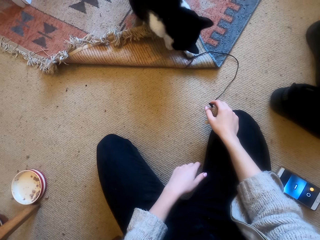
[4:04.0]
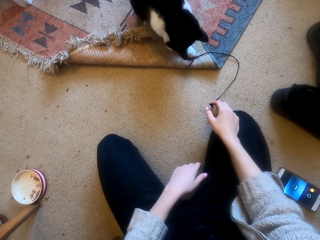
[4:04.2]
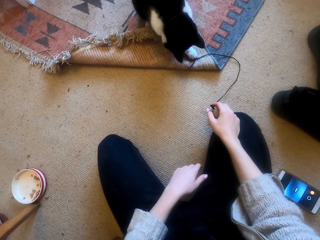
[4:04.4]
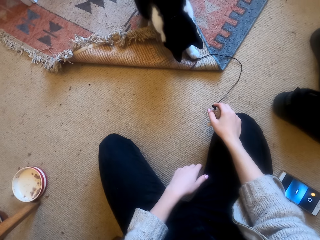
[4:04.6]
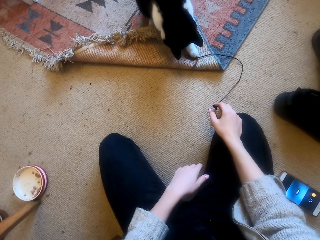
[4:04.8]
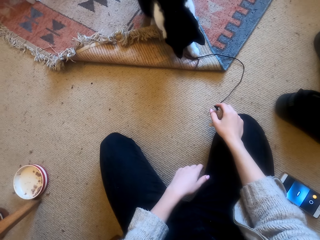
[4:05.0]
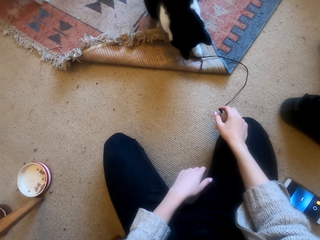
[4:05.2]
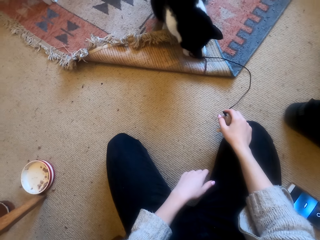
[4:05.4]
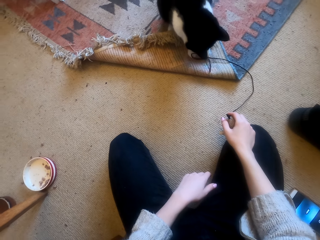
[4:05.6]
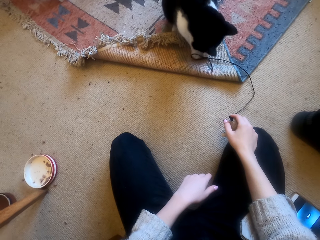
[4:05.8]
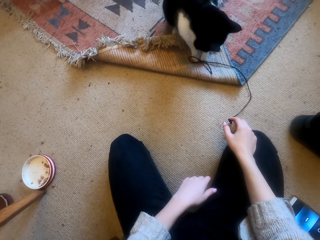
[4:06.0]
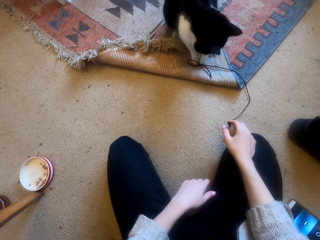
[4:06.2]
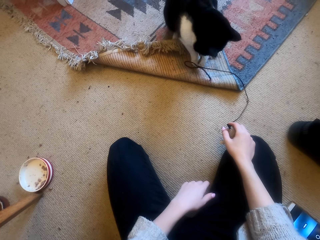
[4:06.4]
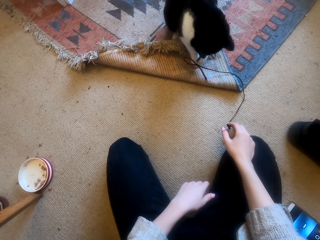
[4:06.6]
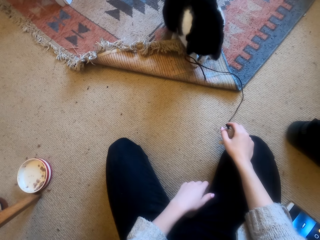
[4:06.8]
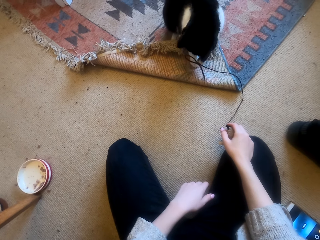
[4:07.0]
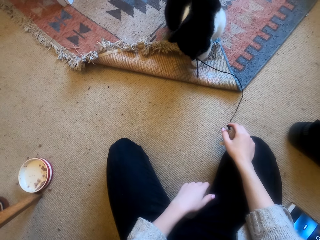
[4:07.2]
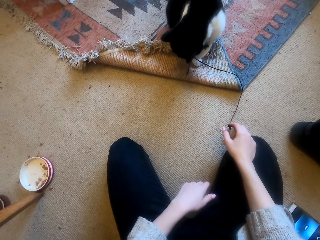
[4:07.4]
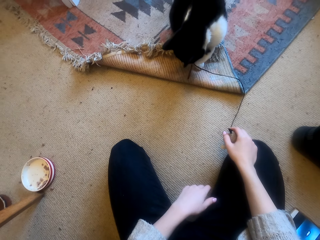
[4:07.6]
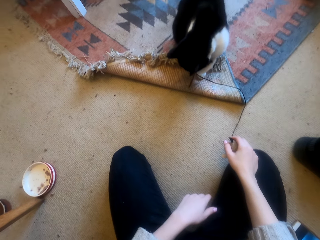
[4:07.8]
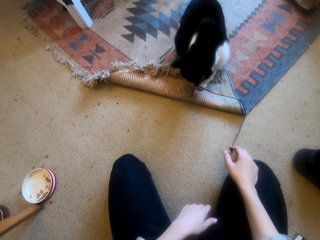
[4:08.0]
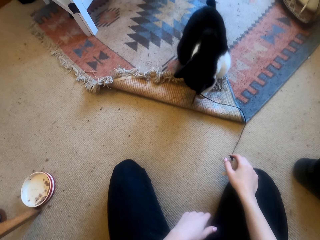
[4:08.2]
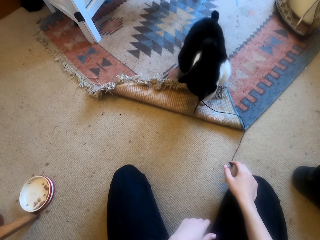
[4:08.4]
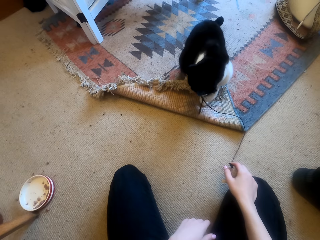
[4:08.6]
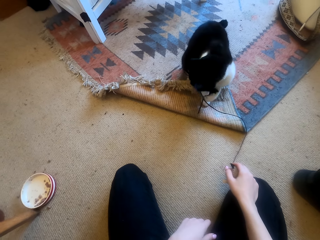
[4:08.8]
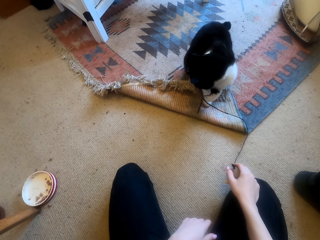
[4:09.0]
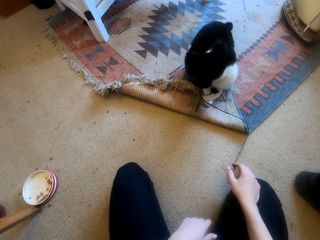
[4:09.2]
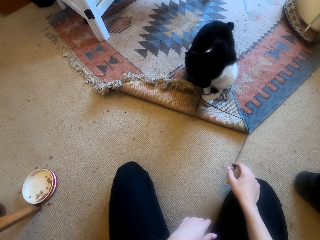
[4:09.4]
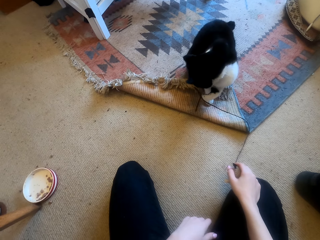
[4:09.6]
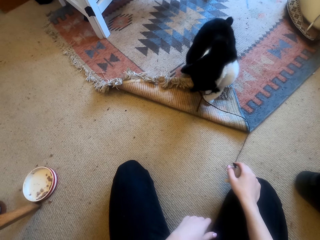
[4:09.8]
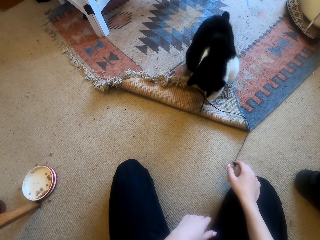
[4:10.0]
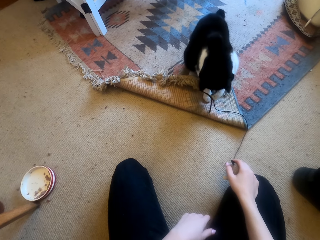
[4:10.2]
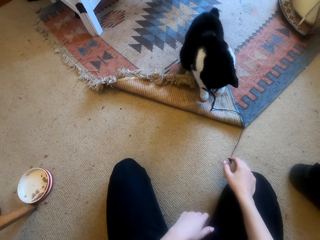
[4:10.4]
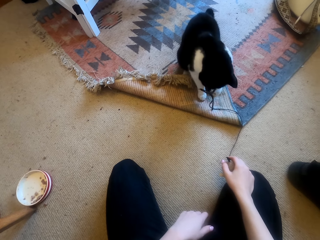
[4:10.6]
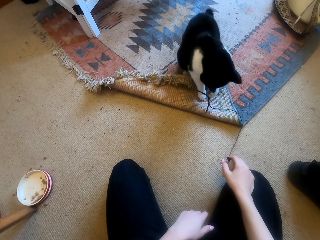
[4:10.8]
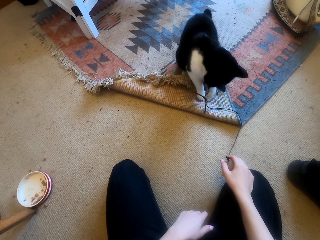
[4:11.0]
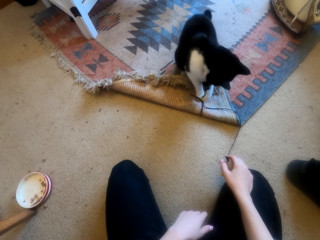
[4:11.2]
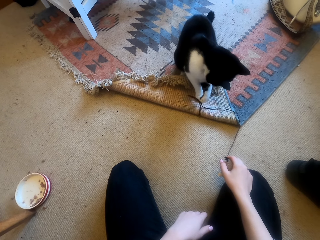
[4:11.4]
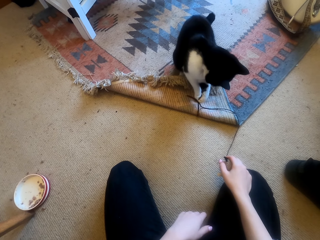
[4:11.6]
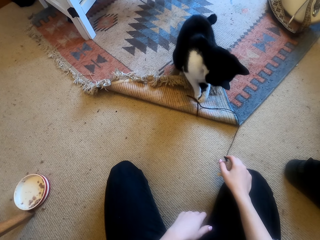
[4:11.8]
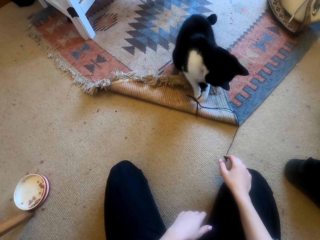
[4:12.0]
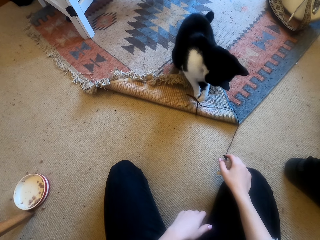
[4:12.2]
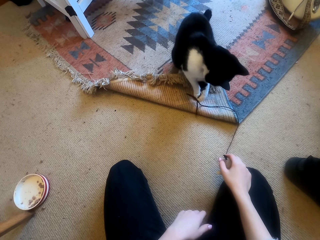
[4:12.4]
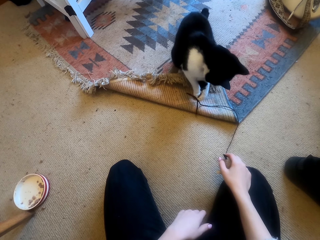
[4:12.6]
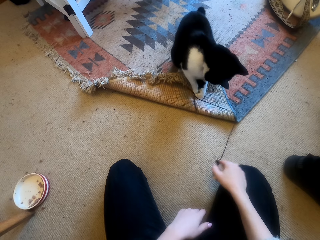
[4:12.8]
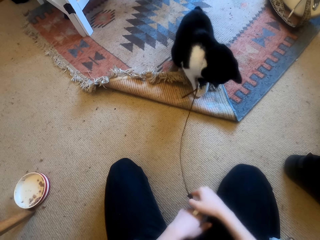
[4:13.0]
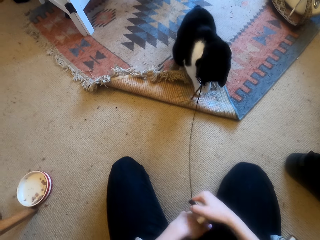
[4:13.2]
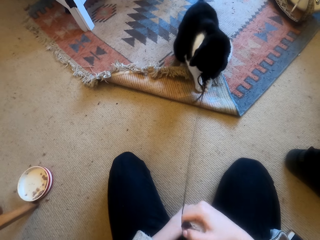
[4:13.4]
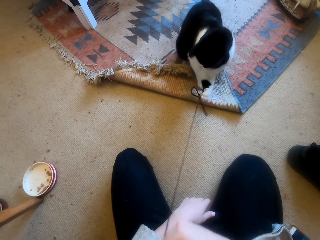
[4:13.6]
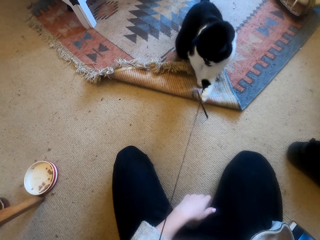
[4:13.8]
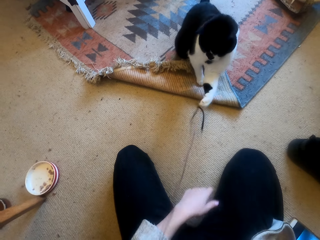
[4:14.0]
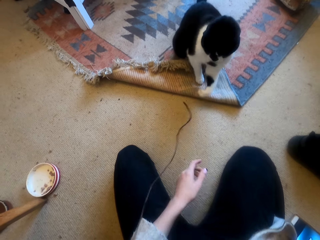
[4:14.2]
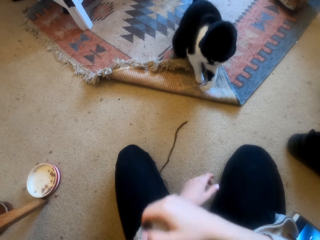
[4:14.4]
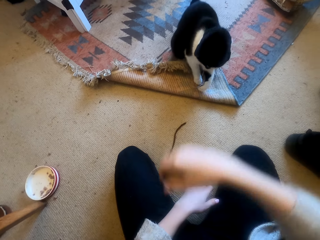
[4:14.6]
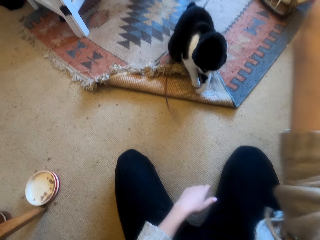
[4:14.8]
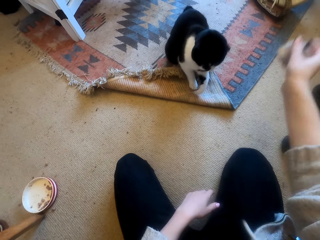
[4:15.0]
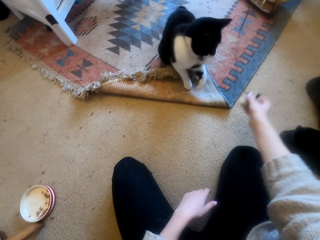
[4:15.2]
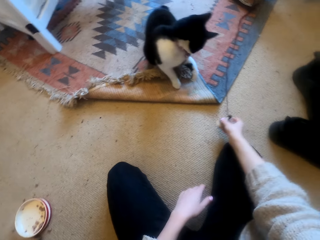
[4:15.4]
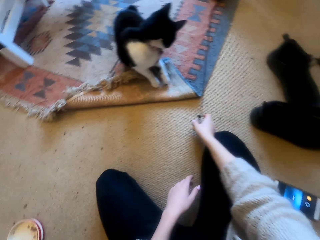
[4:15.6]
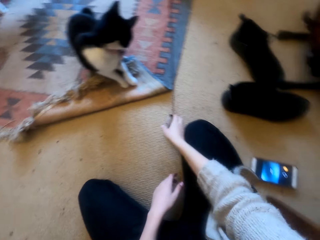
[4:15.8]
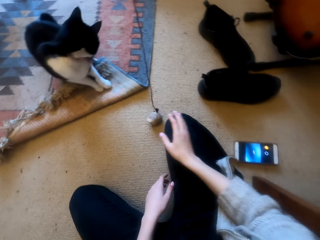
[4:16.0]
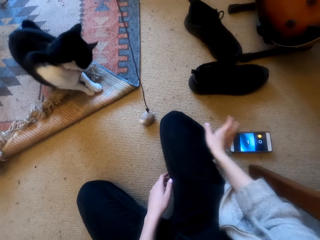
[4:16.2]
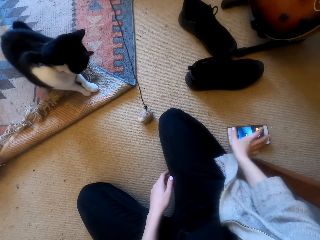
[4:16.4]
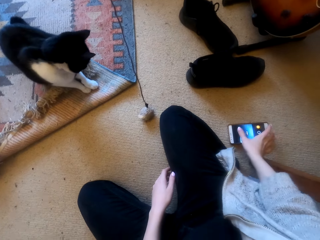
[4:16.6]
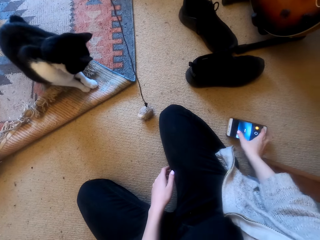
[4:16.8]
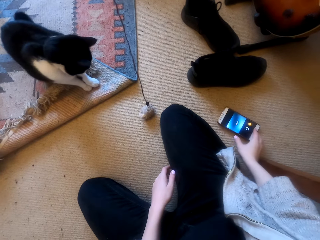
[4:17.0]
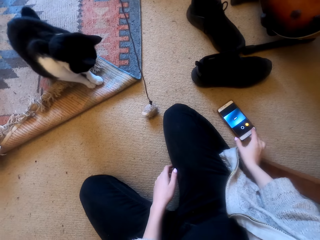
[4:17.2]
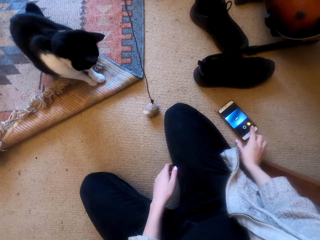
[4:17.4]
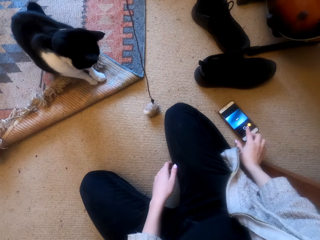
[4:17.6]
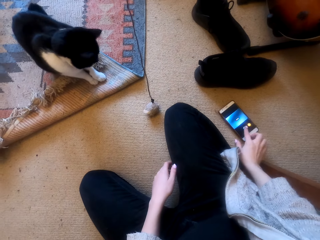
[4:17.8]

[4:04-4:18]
The camera wearer holds the cat toy on the floor. They pull the cat toy from the cat, drop the cat toy on the carpet, scroll the phone, and move the phone on the floor.
